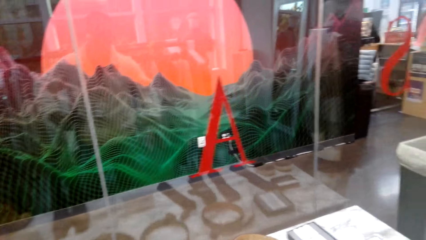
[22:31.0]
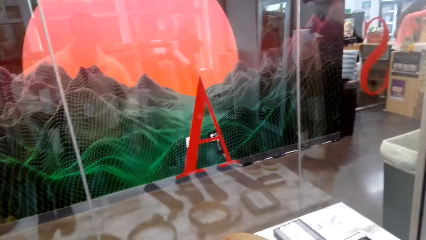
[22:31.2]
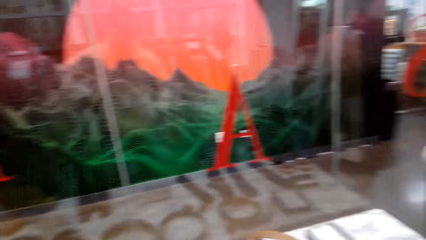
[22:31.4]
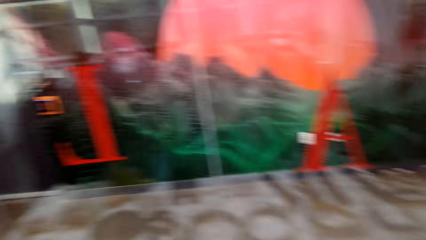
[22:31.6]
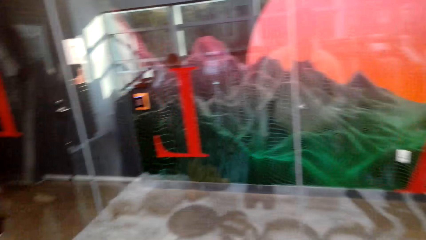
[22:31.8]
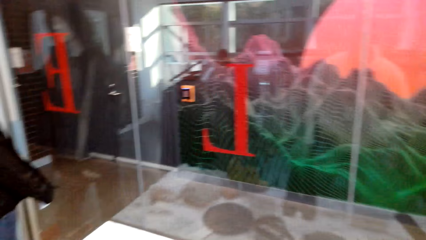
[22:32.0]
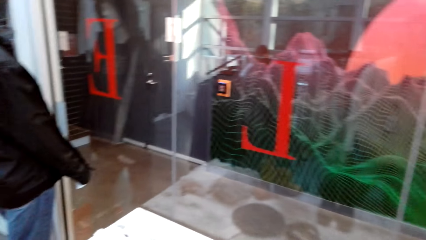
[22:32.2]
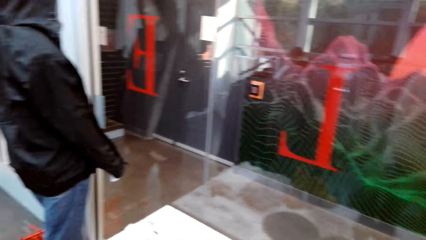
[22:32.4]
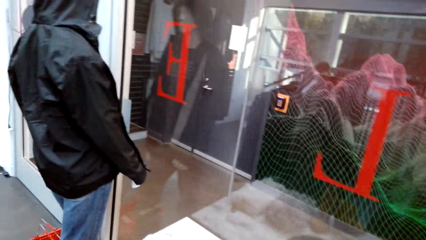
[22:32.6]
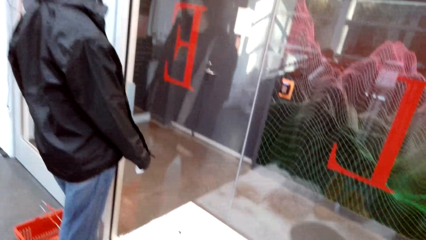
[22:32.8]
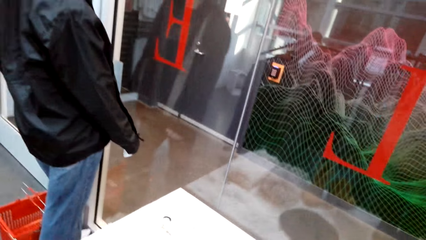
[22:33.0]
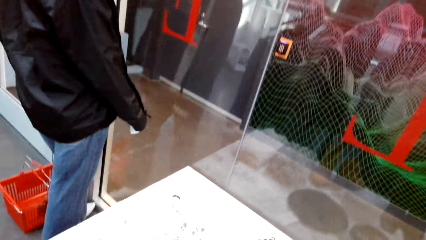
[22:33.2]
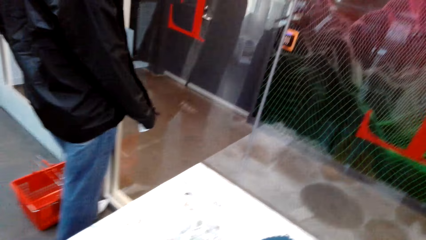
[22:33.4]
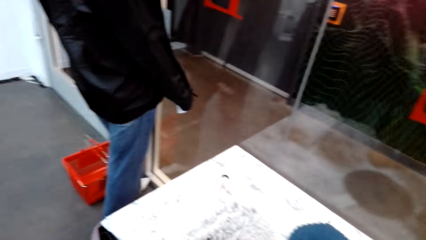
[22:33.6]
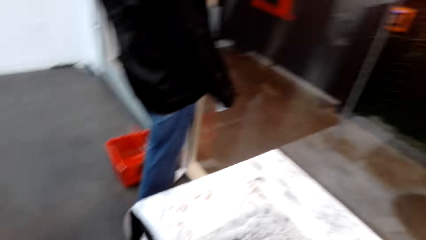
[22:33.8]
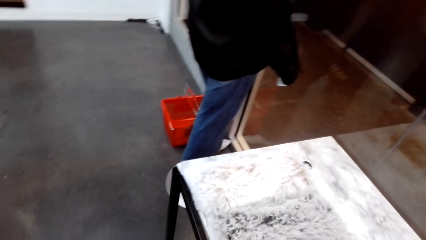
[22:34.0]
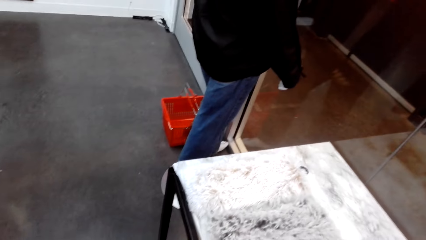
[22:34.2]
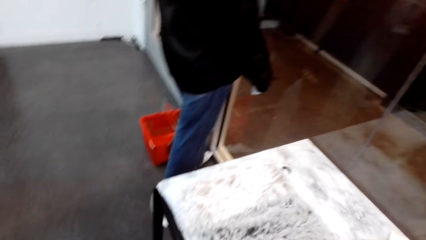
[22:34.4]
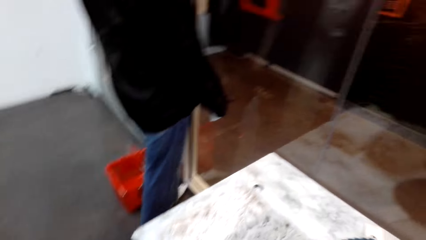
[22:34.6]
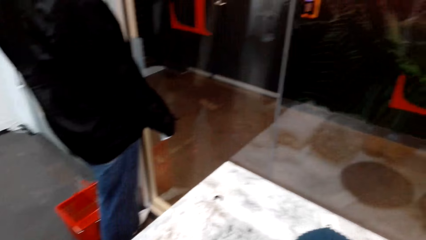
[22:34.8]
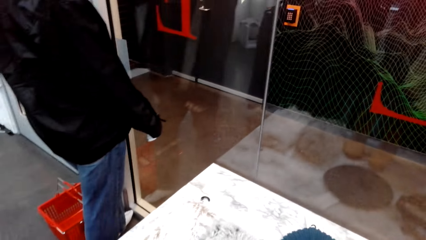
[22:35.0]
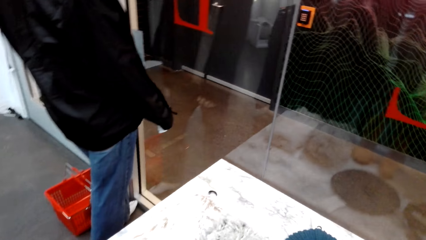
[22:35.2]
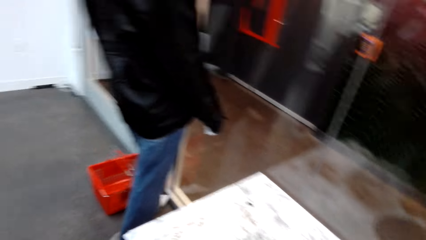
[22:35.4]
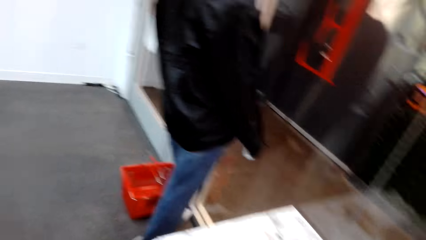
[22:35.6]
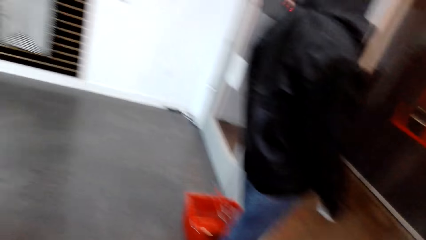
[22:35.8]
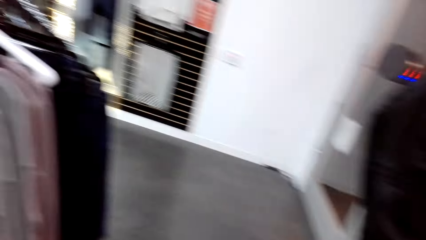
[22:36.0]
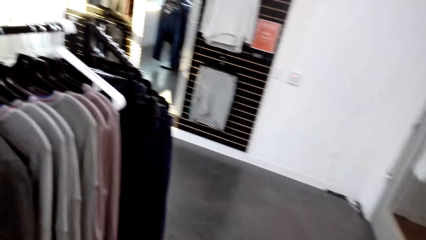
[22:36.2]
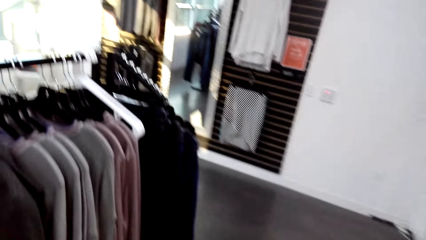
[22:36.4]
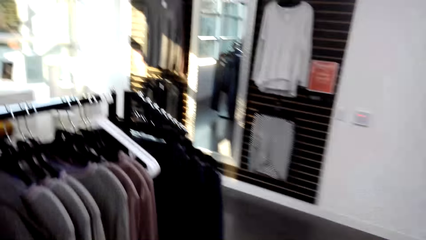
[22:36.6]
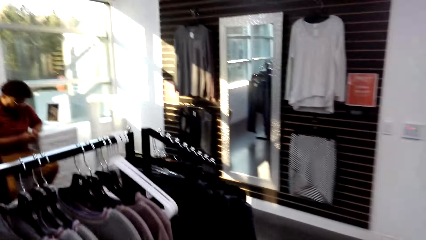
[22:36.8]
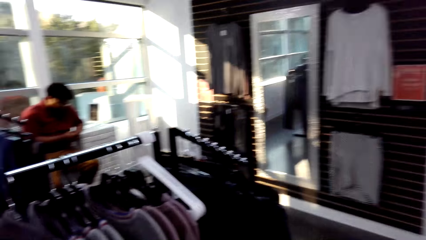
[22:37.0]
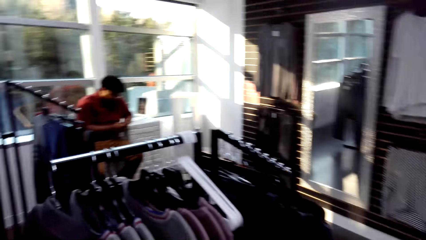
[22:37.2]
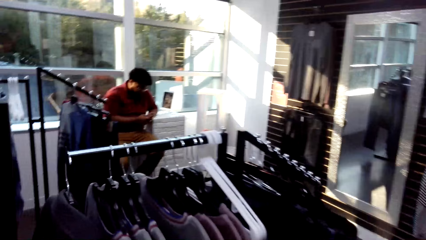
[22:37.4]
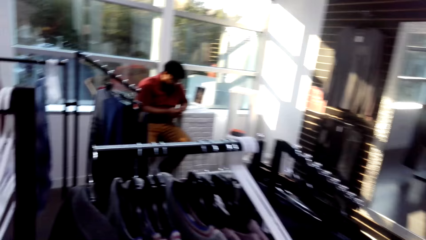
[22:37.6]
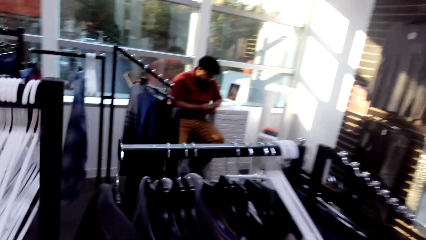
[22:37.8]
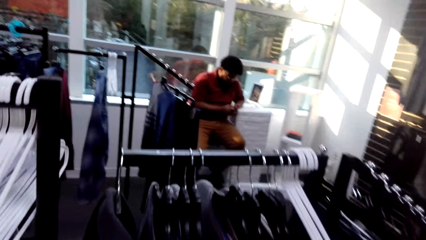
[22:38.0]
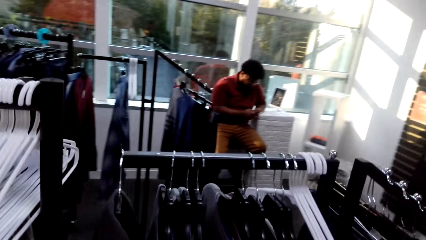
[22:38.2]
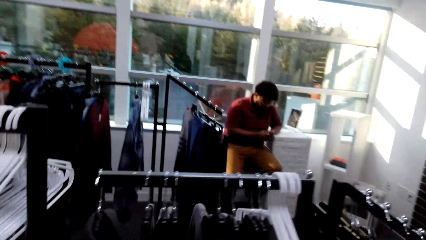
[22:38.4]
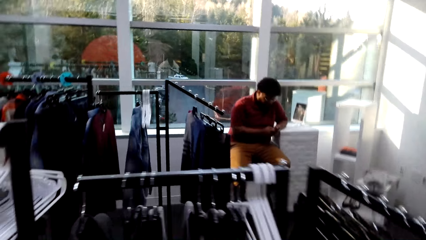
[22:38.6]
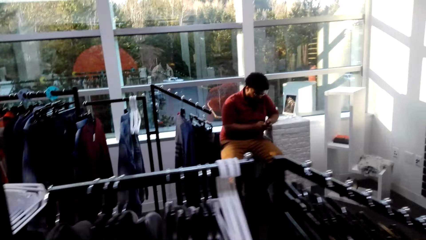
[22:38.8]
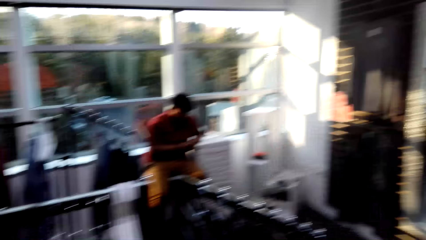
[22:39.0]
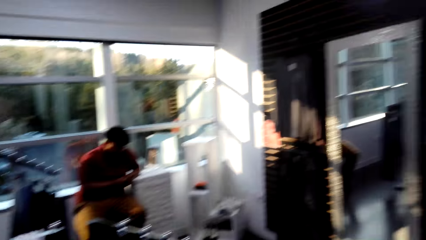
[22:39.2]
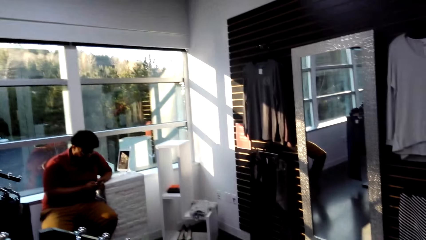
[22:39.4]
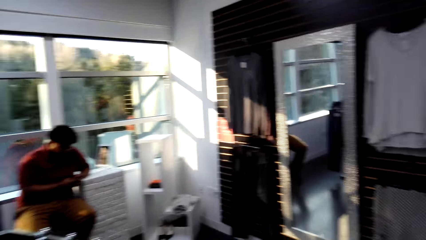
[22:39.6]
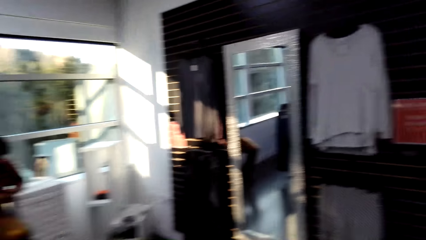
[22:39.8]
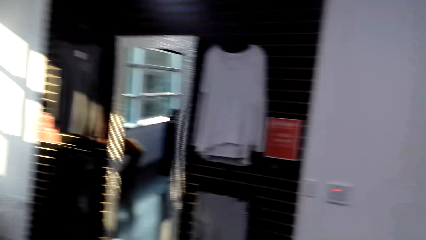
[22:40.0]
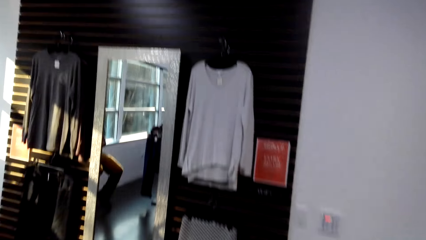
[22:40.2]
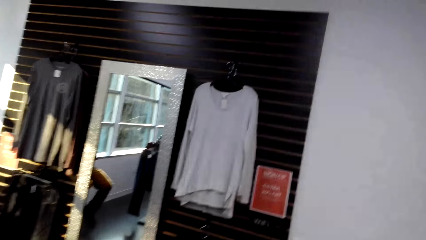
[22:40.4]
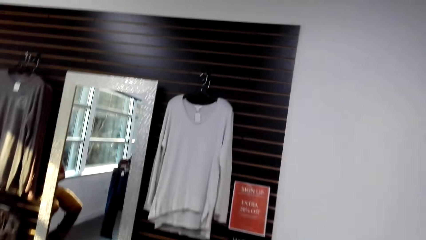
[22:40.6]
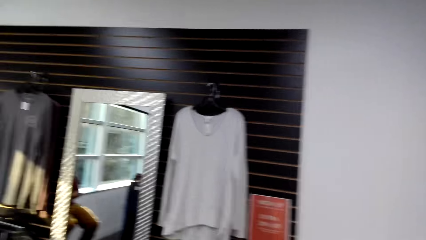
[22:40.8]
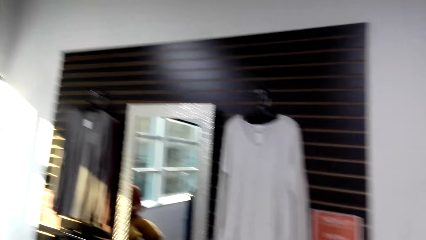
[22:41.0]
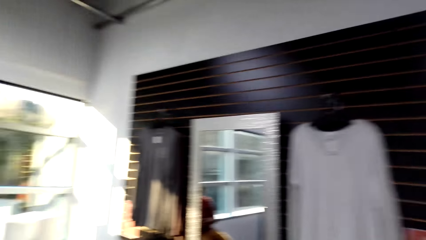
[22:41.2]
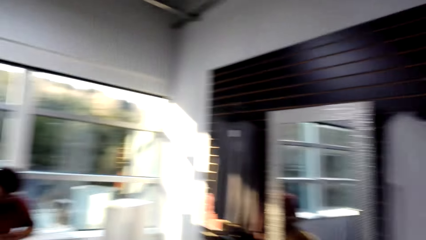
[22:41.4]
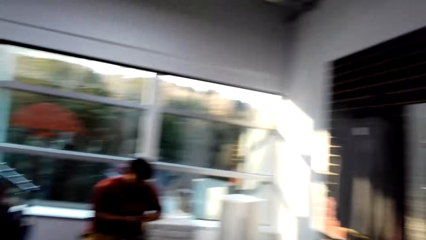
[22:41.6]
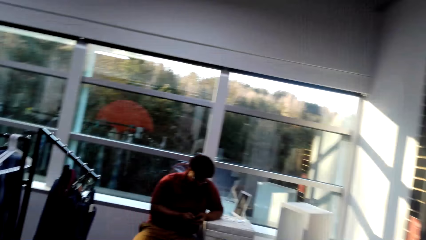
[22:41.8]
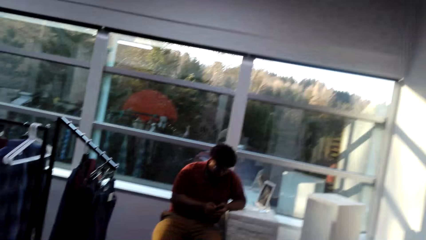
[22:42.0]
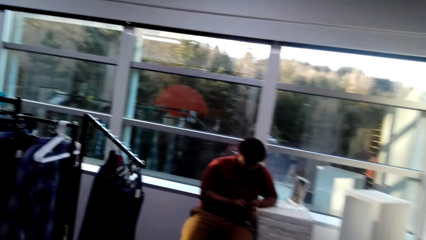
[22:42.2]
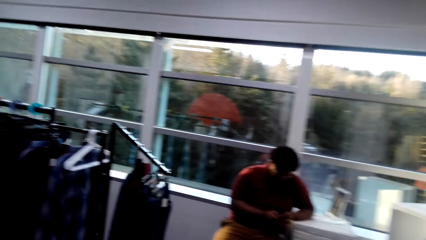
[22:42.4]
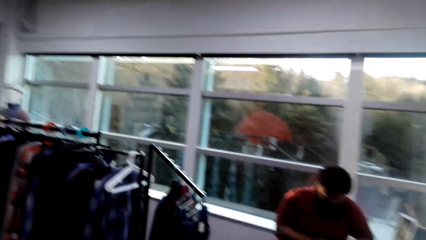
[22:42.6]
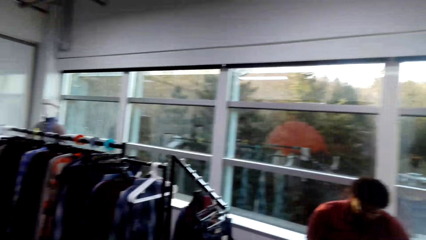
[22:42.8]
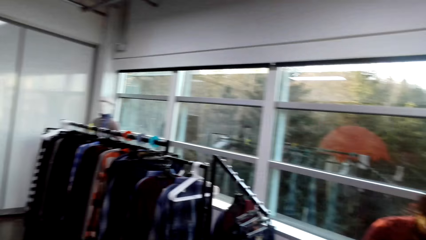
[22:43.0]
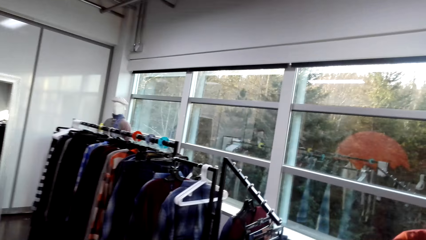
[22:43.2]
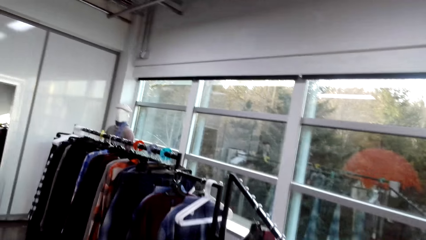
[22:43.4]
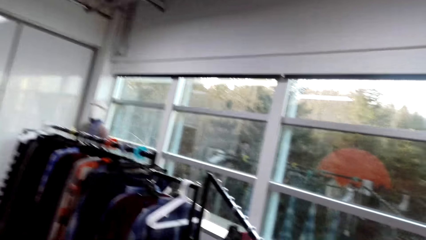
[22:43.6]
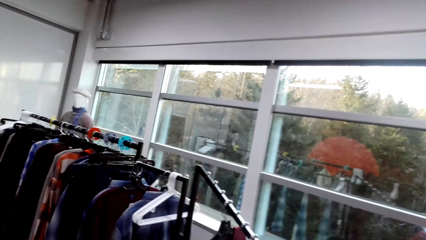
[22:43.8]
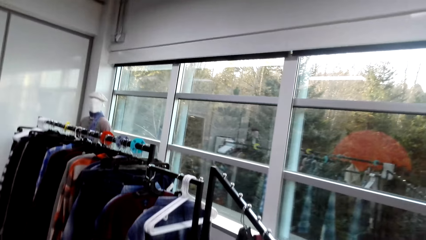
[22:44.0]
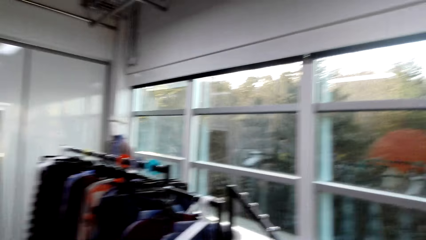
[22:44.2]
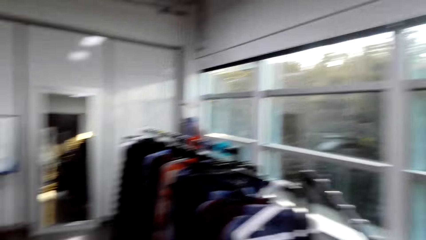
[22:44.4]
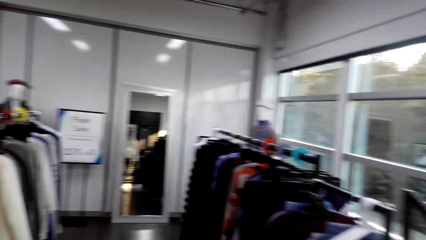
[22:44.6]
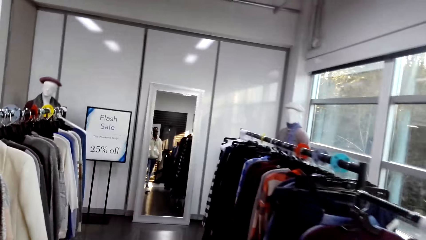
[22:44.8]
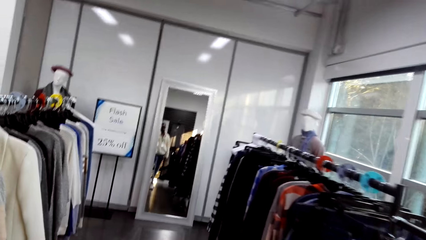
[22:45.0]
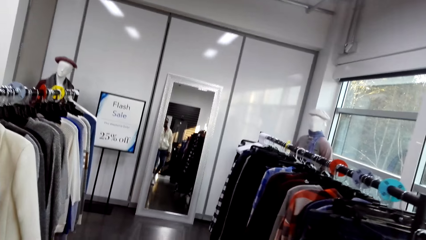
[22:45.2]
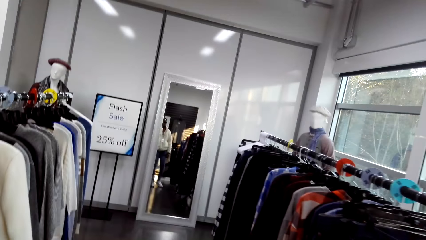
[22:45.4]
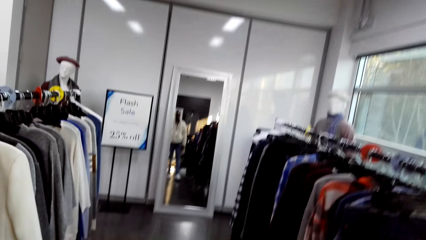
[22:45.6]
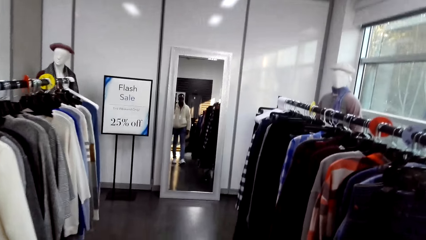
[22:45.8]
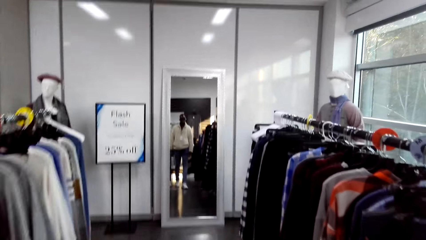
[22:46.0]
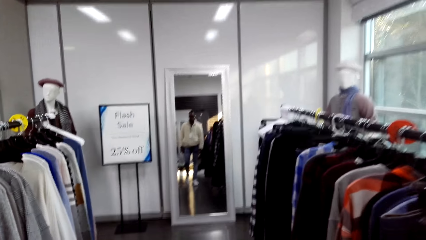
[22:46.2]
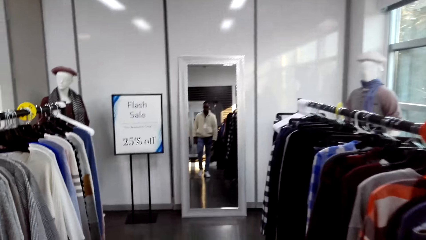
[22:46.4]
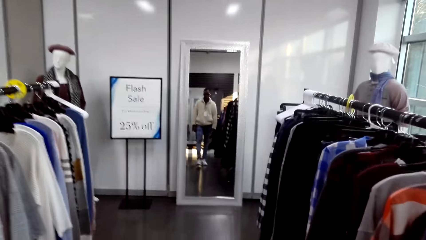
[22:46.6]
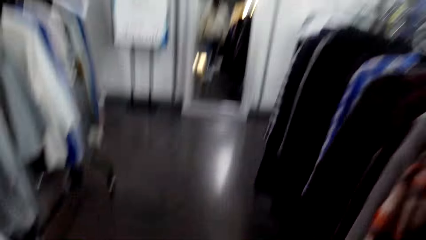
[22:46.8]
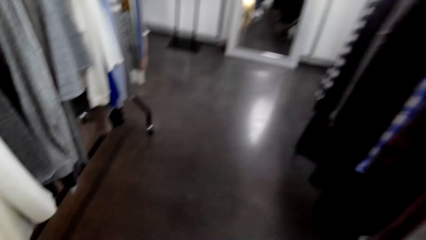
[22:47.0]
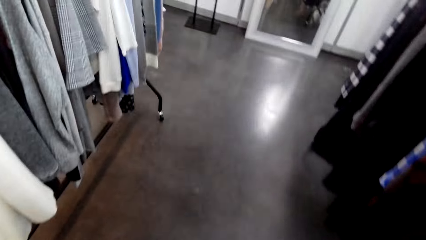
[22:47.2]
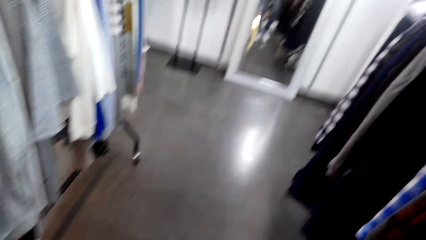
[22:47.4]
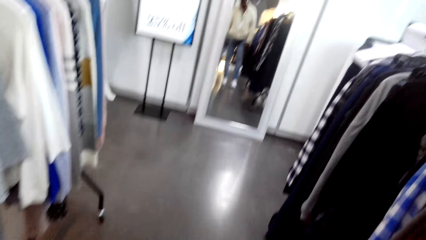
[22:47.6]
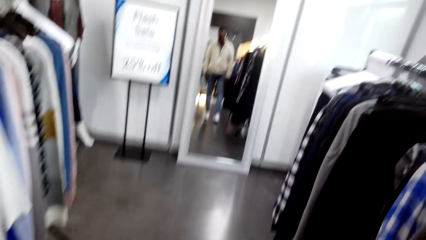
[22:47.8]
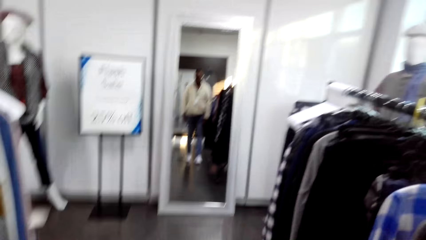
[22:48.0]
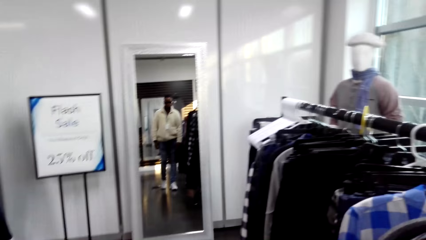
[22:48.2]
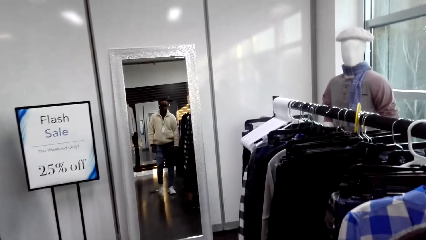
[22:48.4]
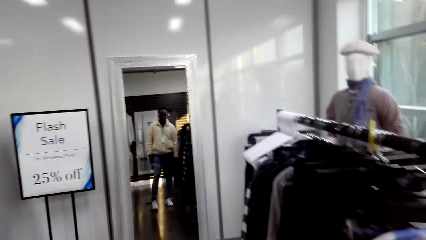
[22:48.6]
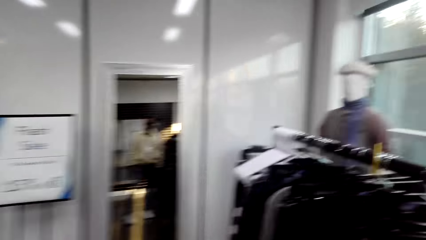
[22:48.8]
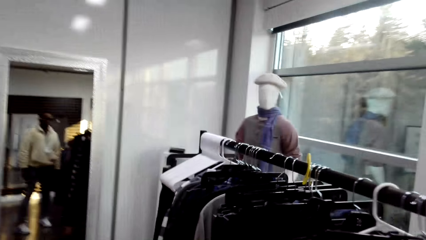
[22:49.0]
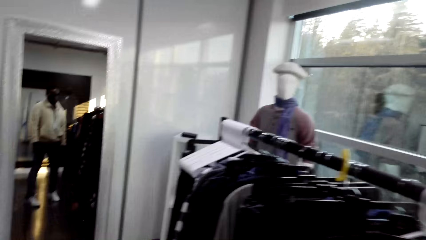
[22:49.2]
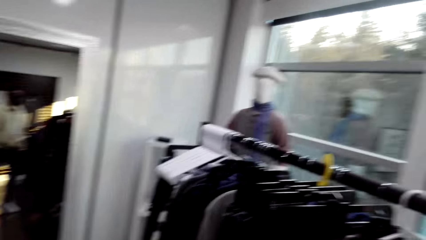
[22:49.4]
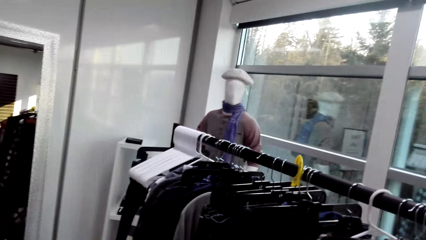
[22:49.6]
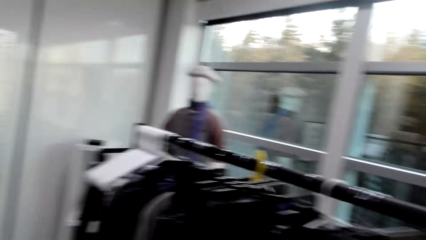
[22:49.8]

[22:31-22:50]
The camera wearer looks around. They look around again. They turn around. A man looks at a phone. The camera wearer walks in the boutique. They turn around. They walk in the boutique.
